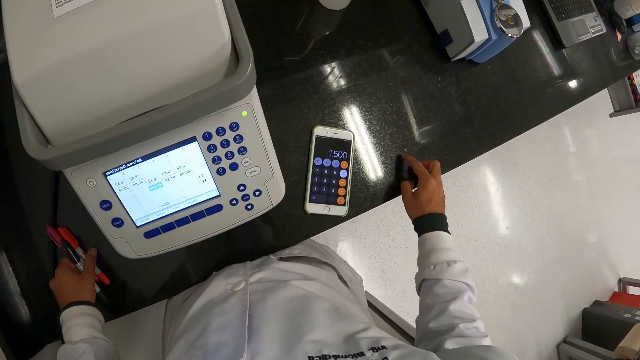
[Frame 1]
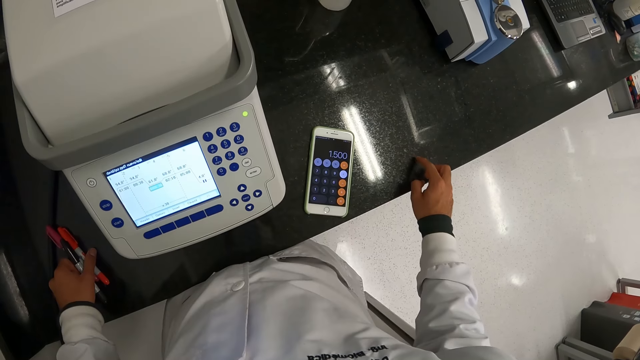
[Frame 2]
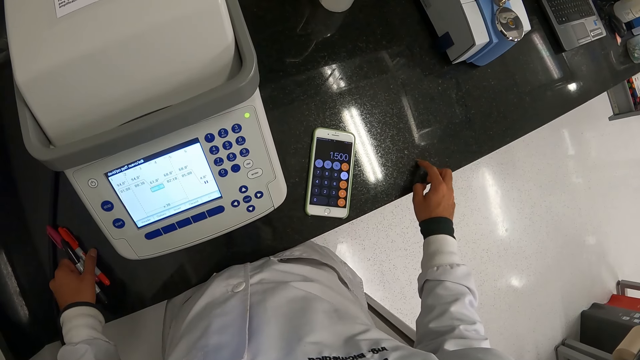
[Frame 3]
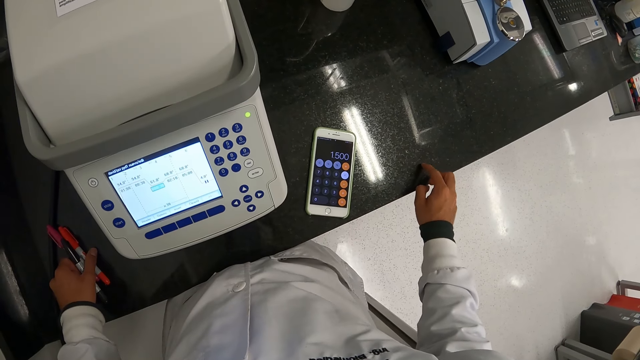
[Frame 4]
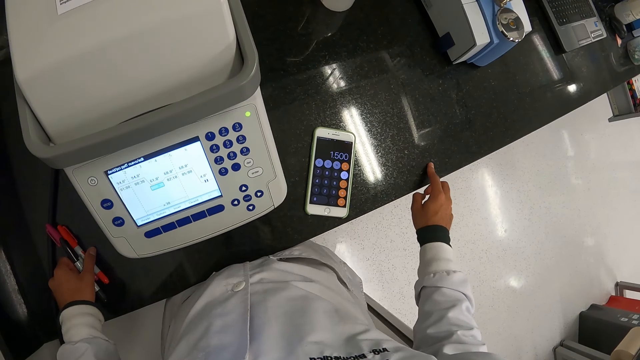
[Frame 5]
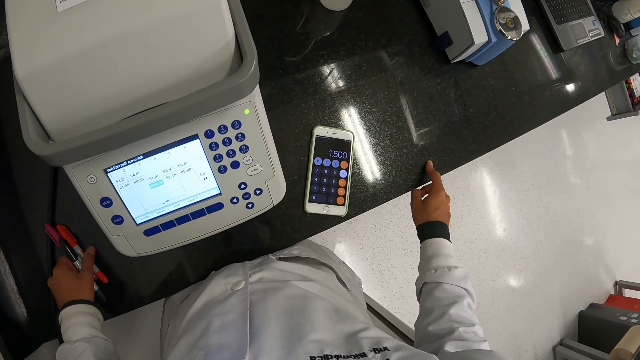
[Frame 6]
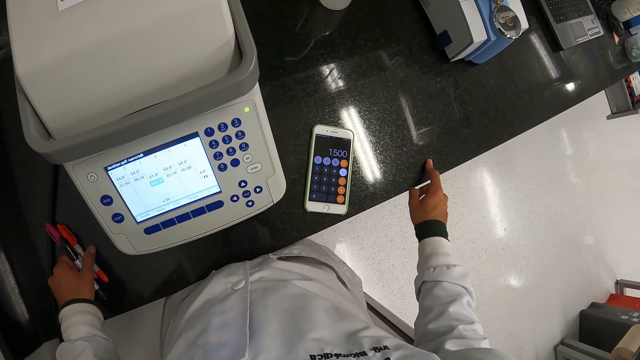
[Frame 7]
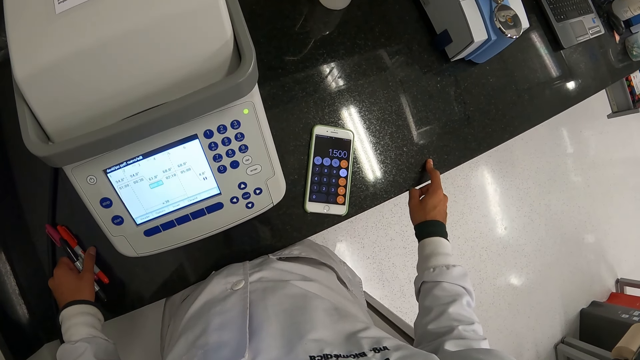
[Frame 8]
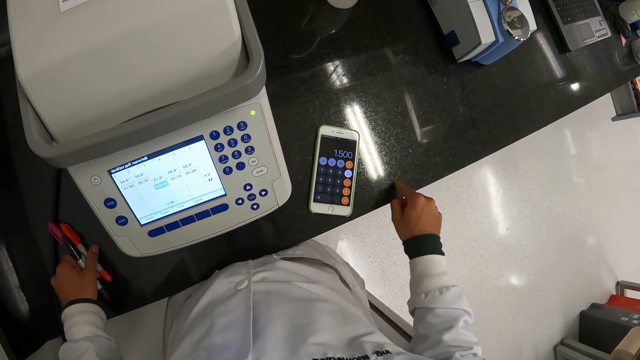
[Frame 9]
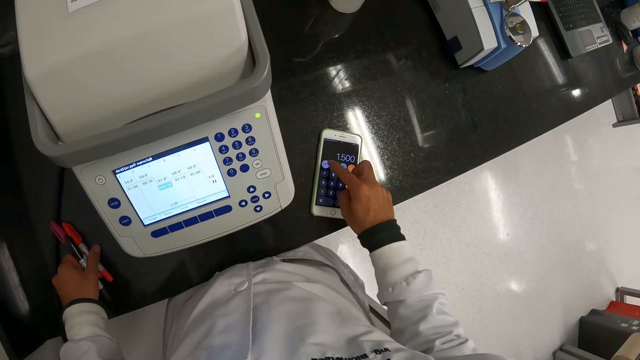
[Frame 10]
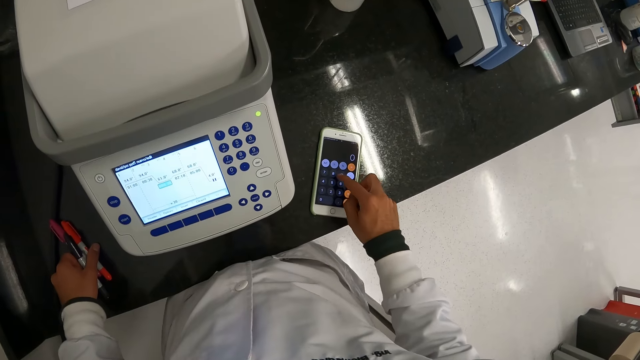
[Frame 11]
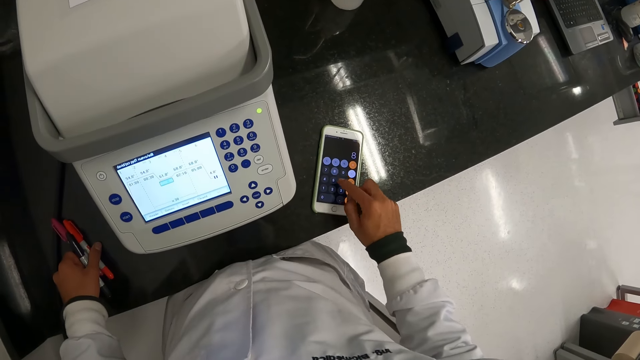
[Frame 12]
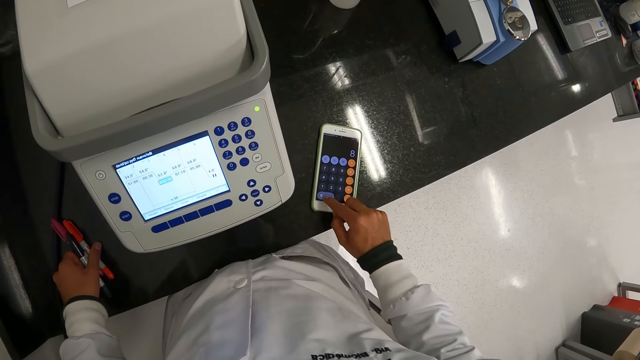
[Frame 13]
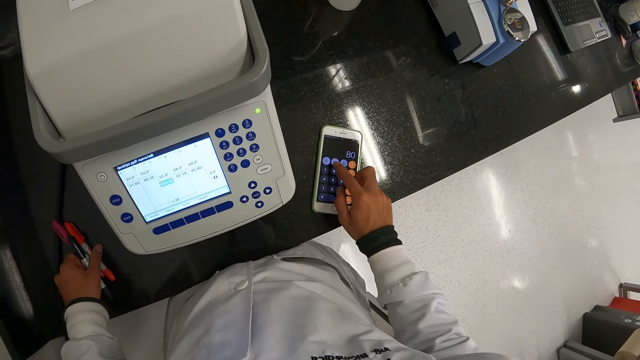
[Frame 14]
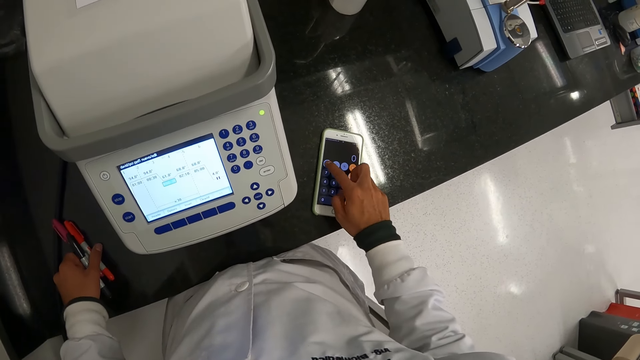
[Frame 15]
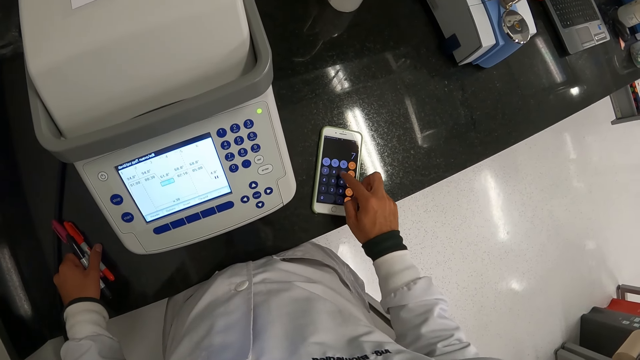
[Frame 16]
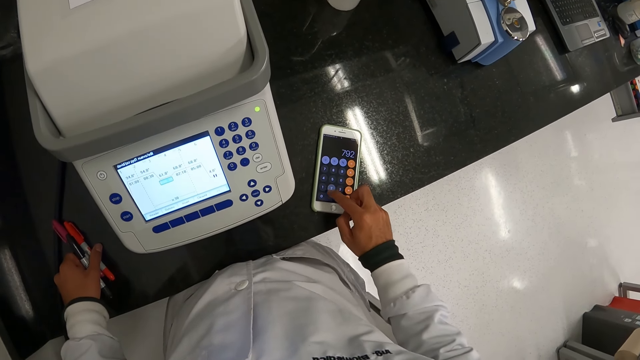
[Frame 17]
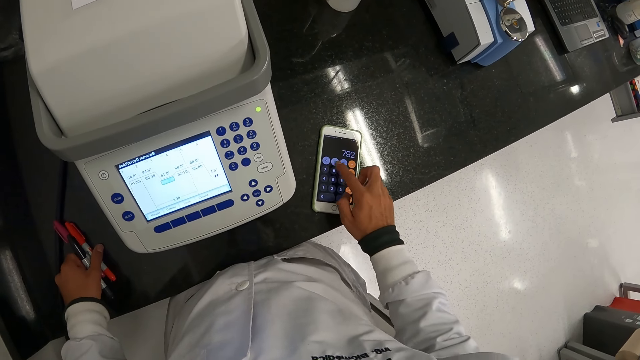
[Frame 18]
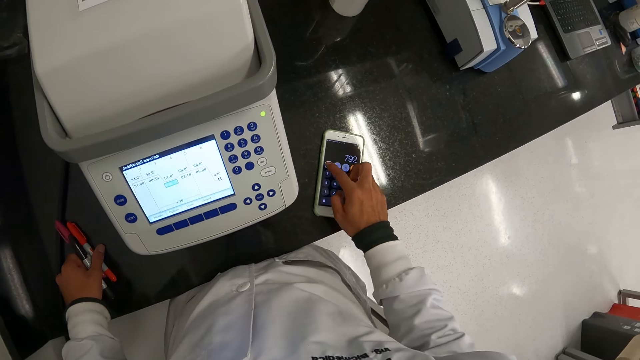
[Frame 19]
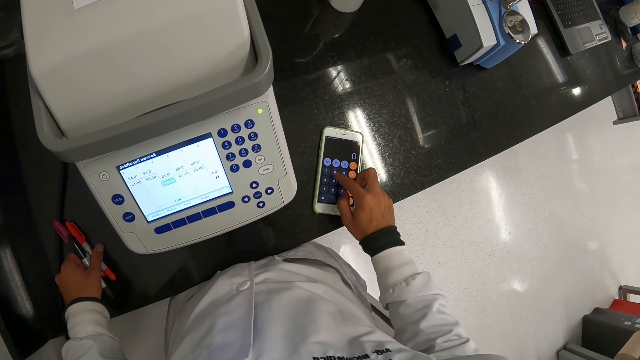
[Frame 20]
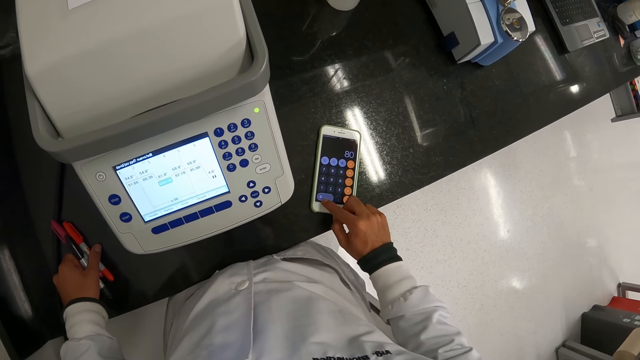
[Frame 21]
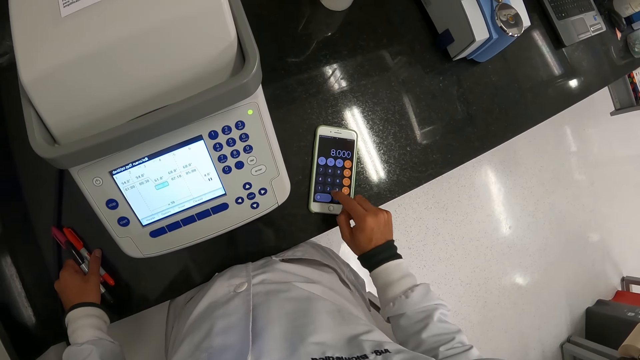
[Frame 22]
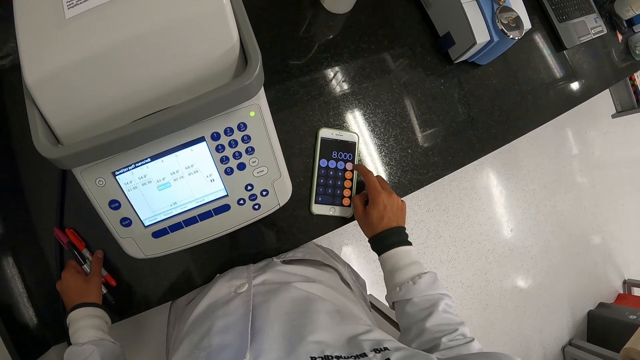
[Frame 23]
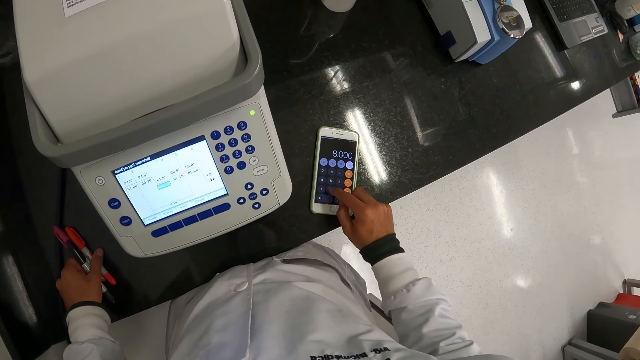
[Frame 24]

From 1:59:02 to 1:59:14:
The camera wearer presses the phone on the work table with his right hand.

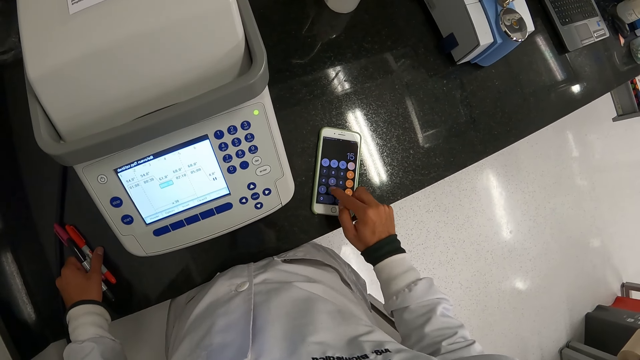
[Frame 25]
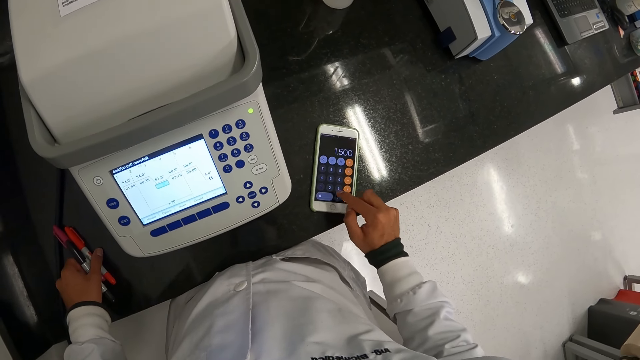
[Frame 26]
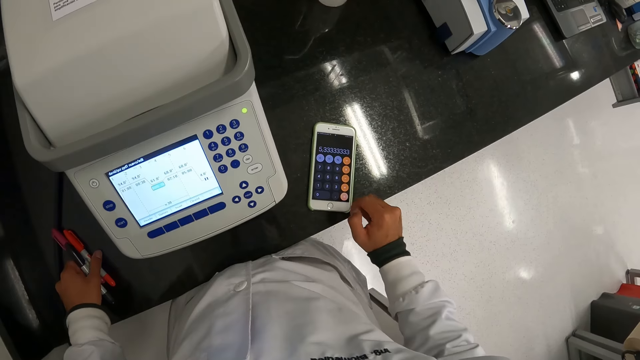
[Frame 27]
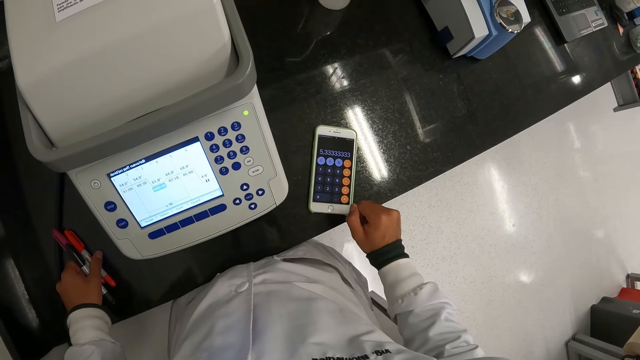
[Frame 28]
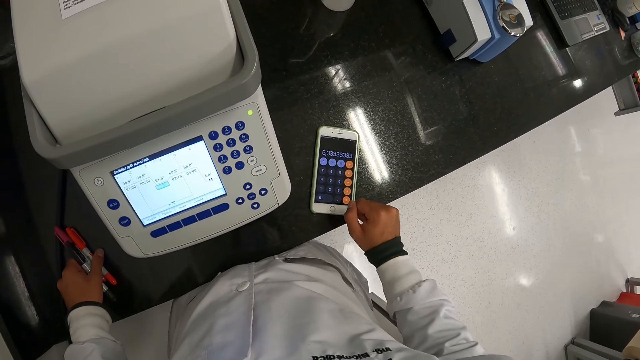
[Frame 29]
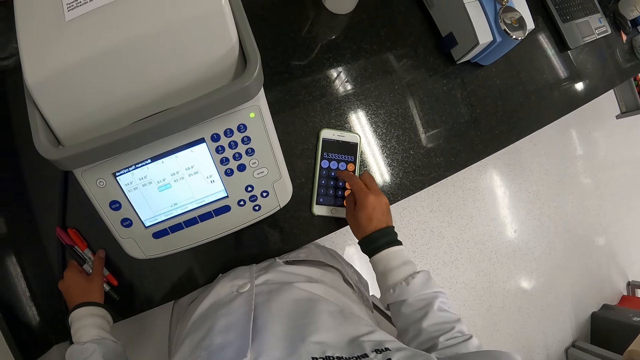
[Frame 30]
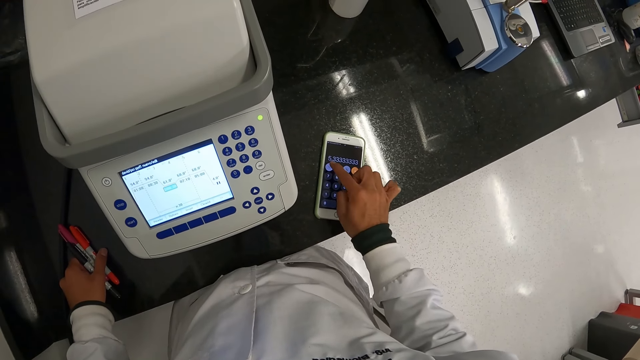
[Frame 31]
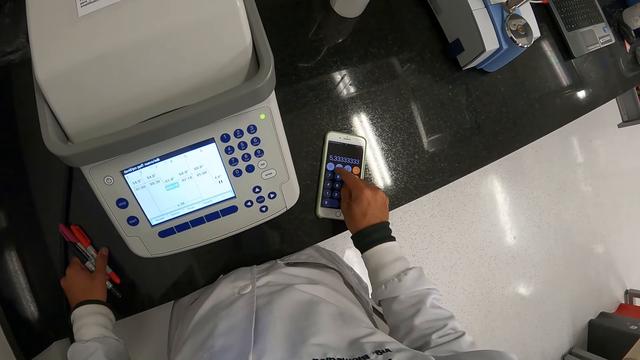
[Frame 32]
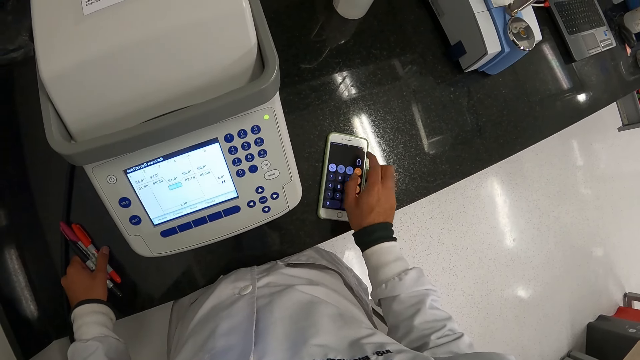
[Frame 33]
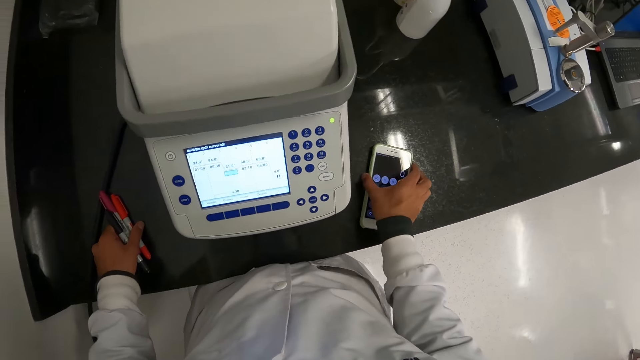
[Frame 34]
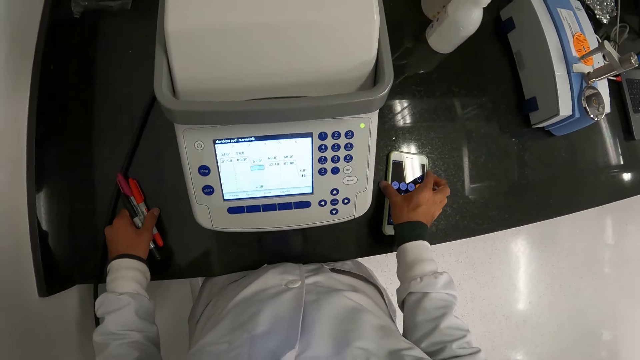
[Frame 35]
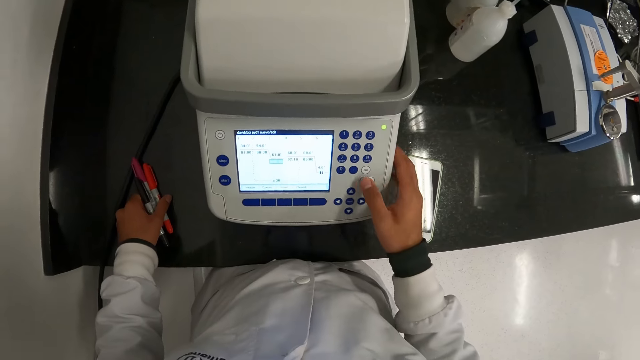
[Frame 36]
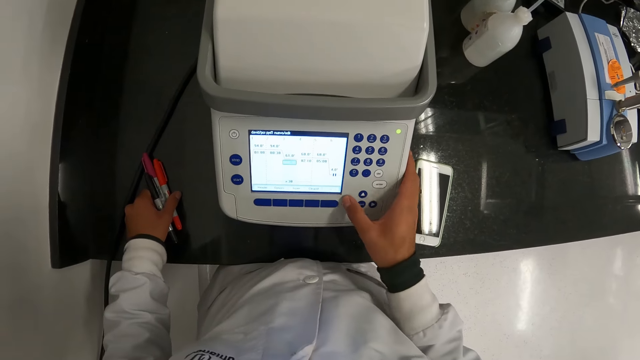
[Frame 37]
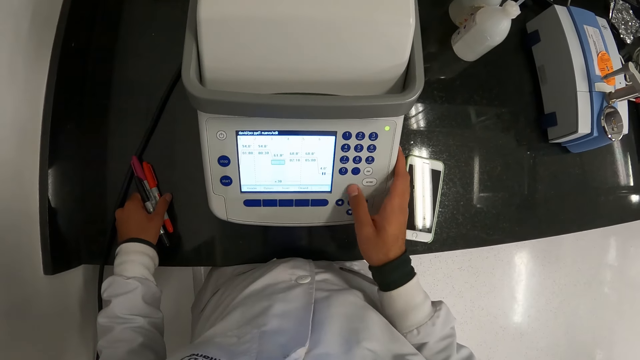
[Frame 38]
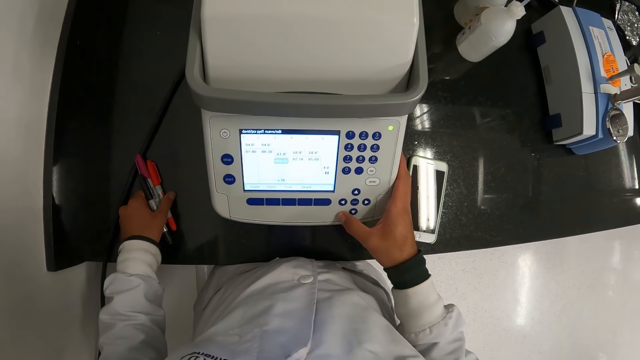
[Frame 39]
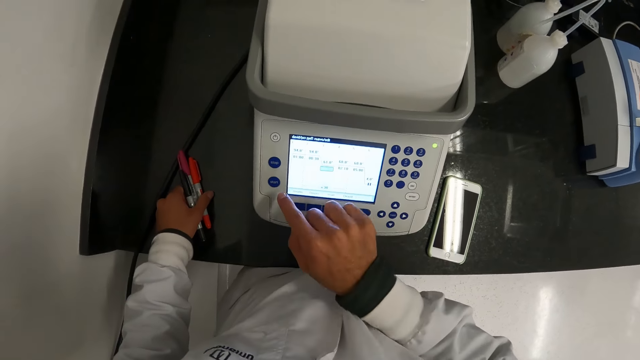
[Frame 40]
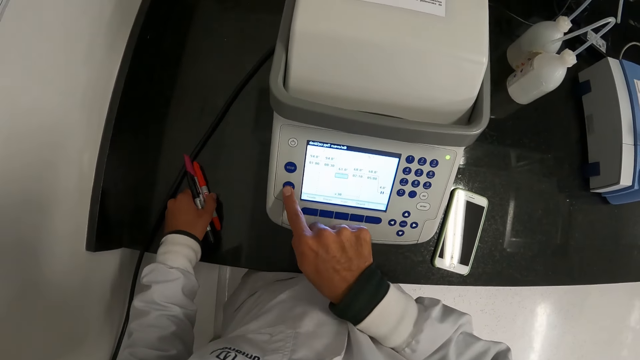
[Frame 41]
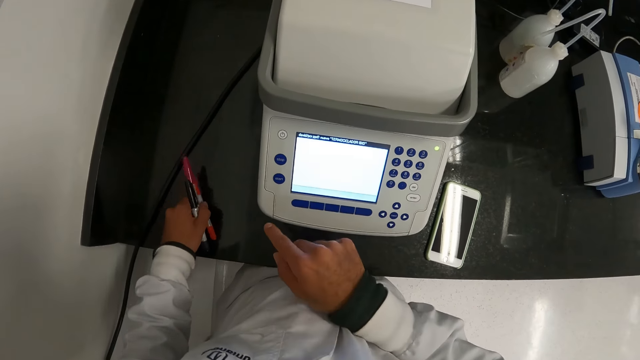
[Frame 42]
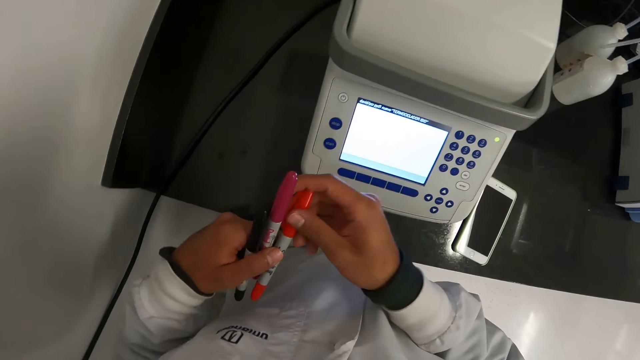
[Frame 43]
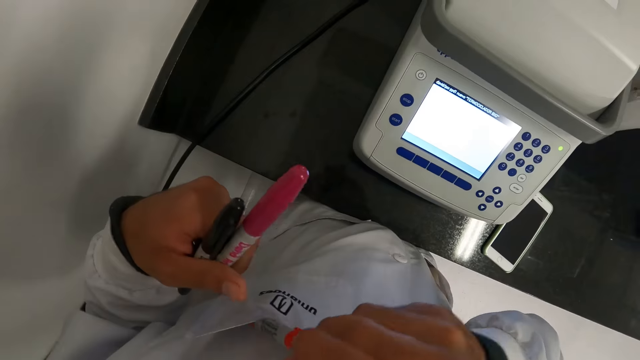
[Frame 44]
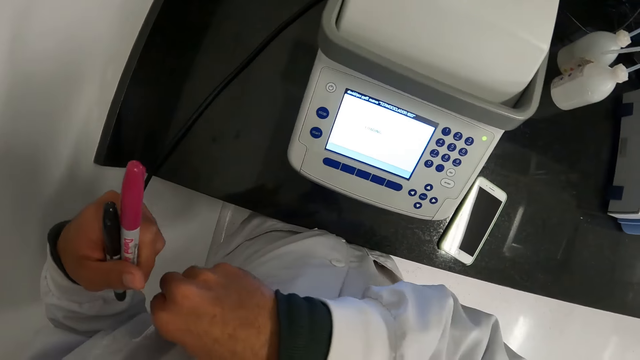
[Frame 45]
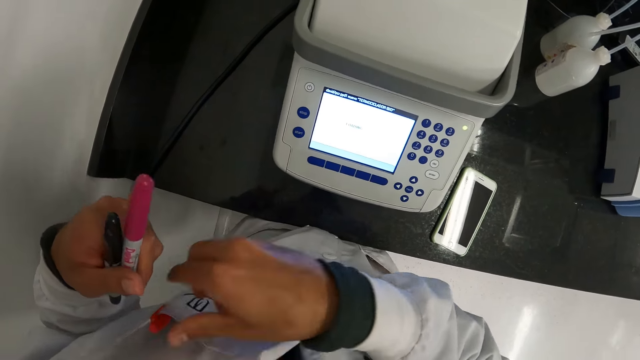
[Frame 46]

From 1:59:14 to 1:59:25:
The camera wearer presses the phone on the work table with his right hand. He moves the phone on the work table with his right hand. He places his right hand on the master cycler or spectrophotometer on the work table. He presses a button of the master cycler with his right hand. He raises the pens in his left hand. He takes a pen from his left hand with his right hand. He places the pen in his laboratory coat pocket with his right hand.
